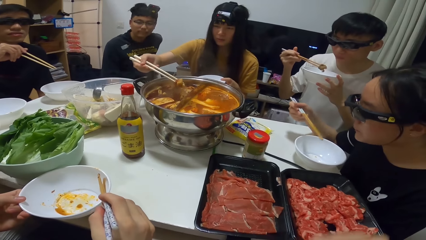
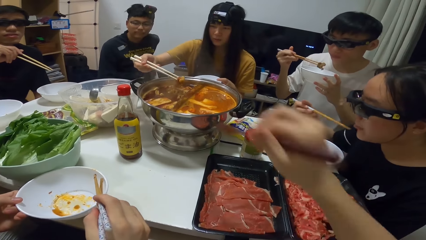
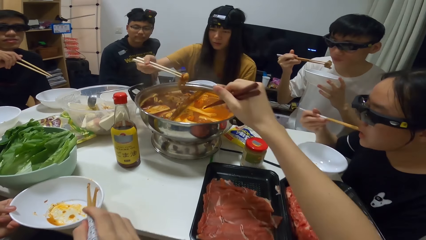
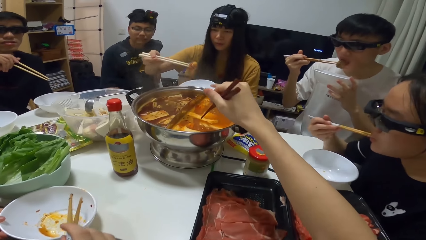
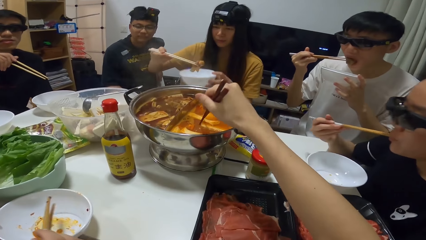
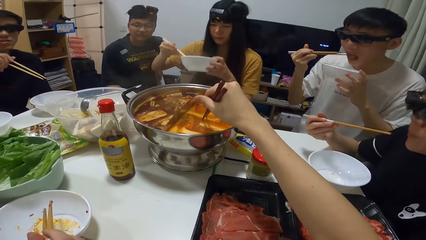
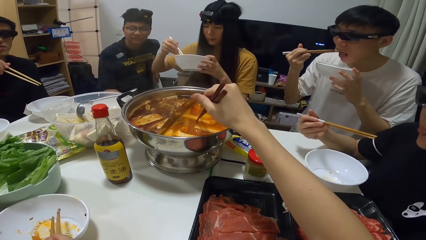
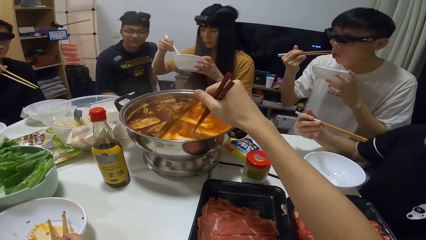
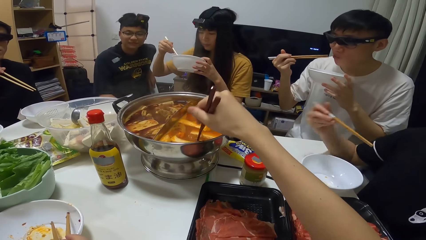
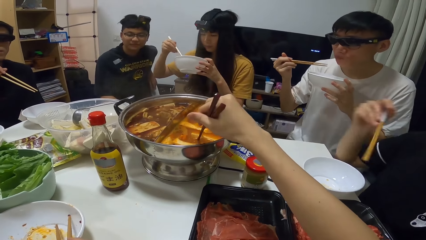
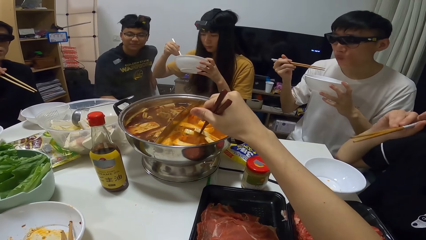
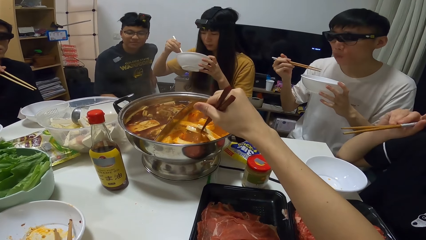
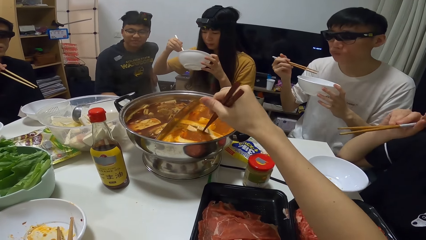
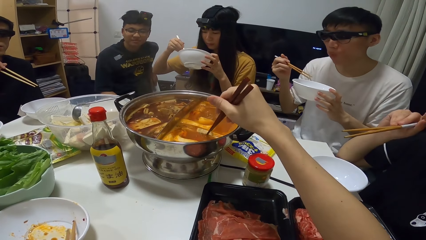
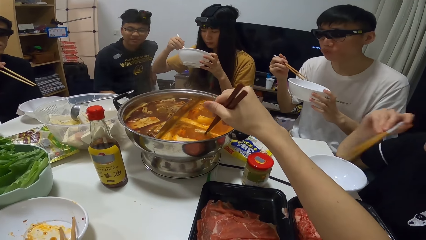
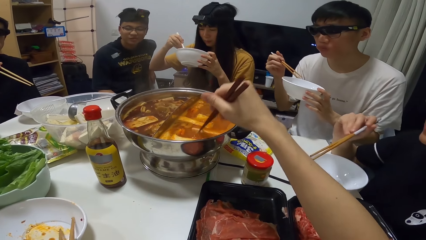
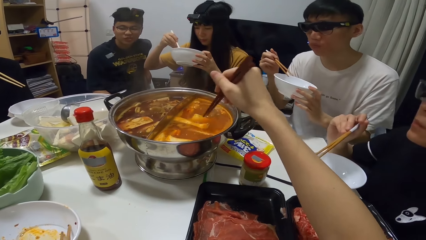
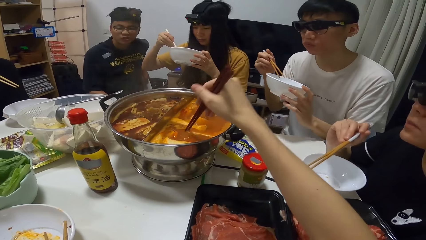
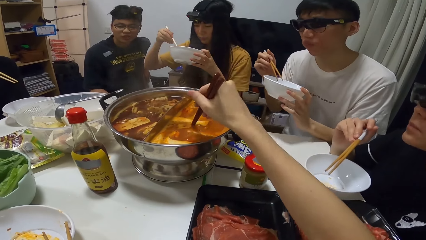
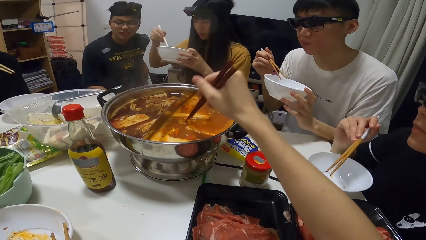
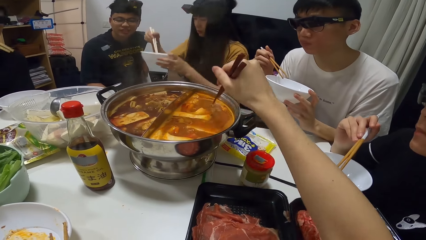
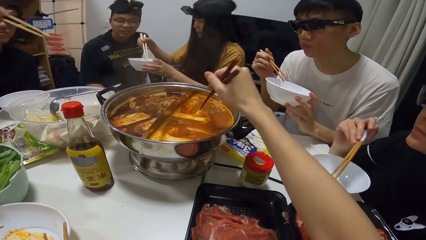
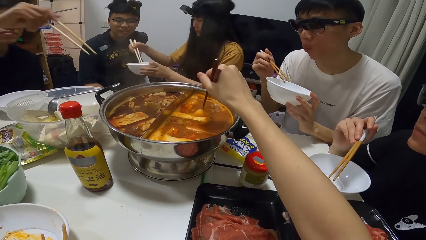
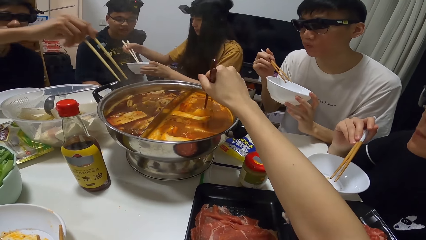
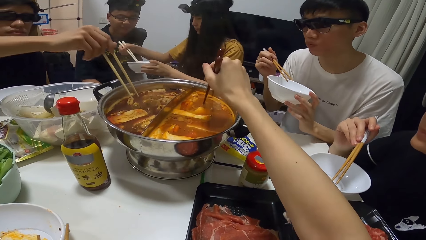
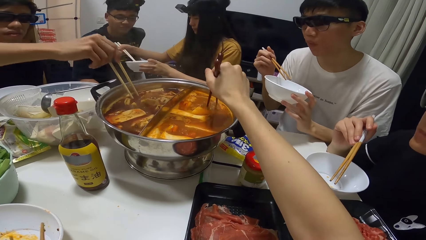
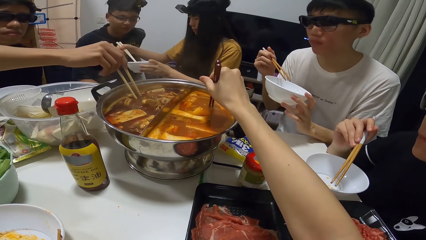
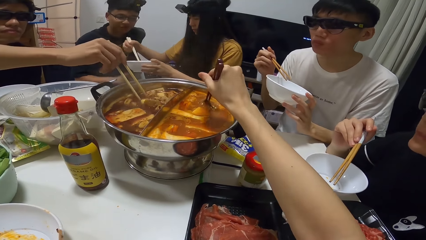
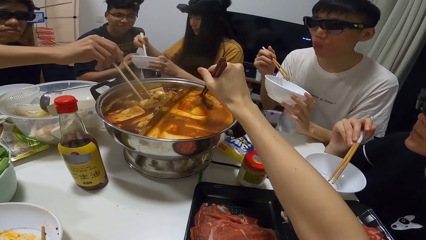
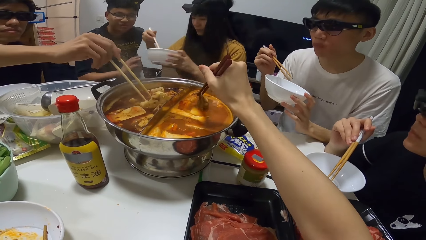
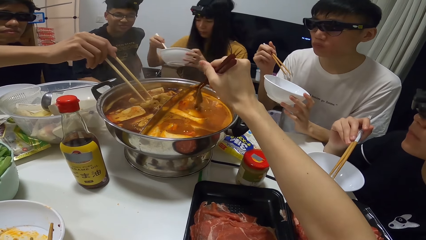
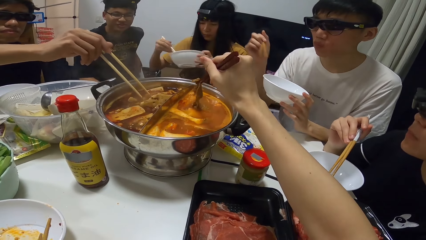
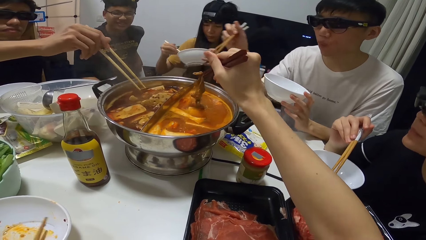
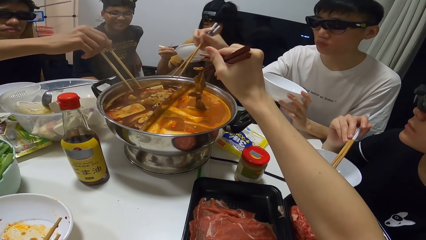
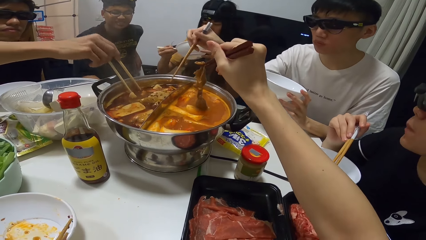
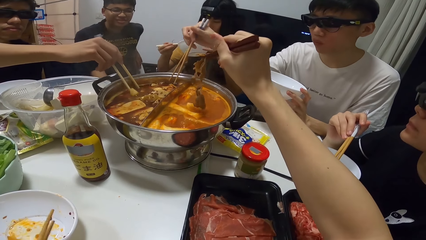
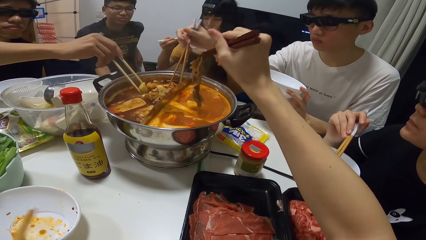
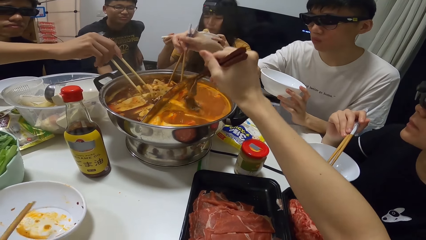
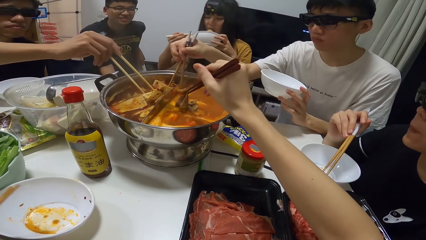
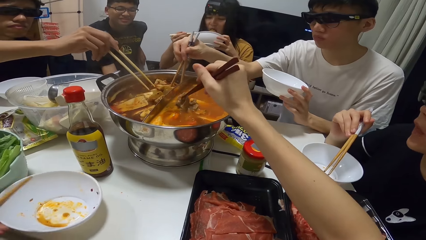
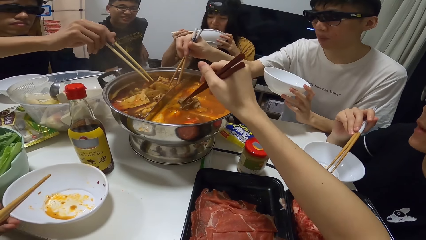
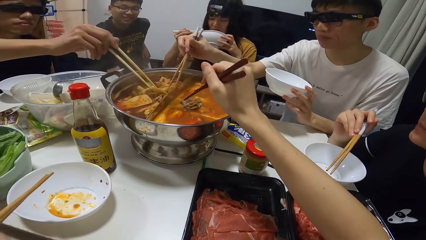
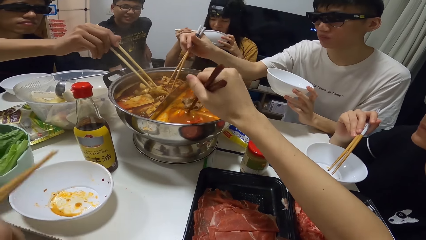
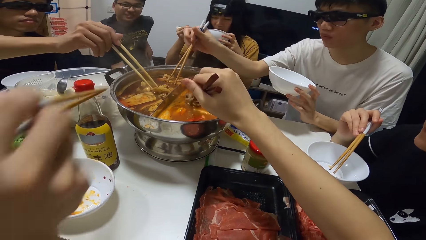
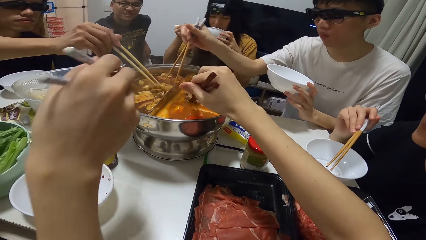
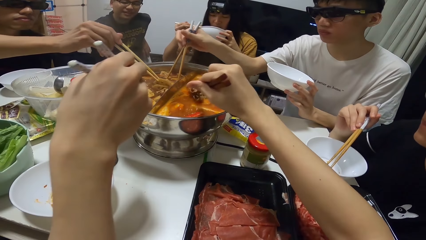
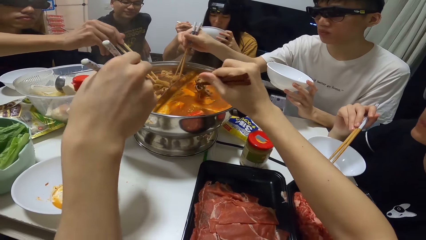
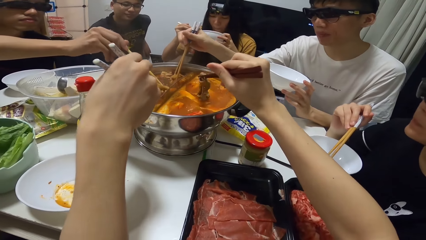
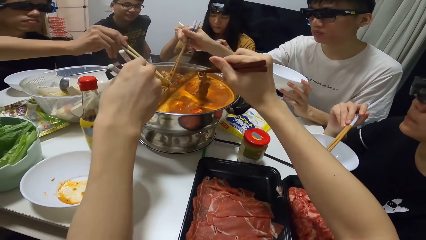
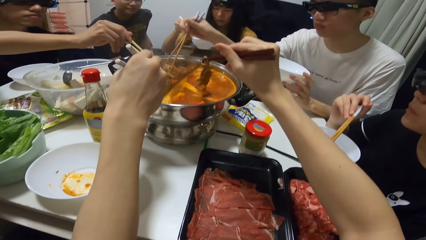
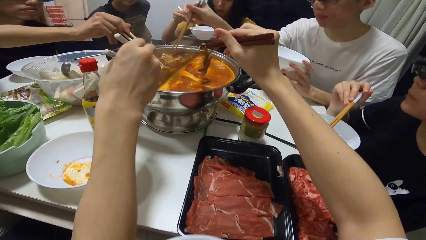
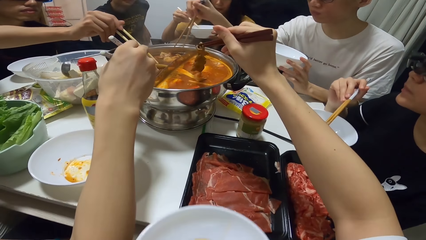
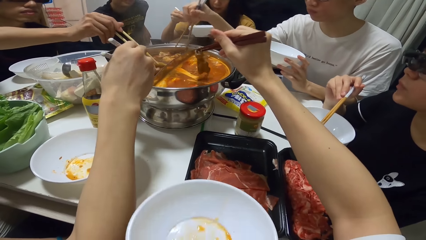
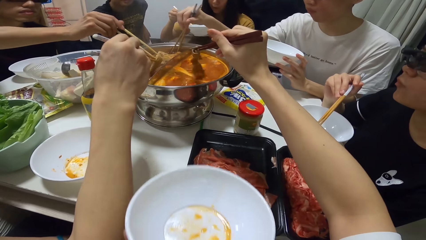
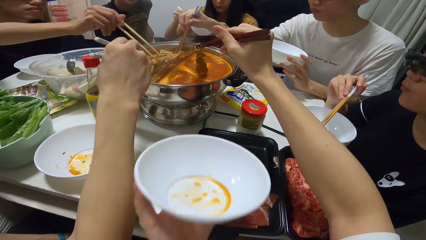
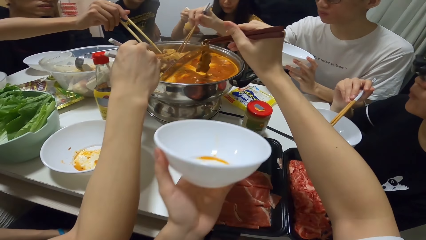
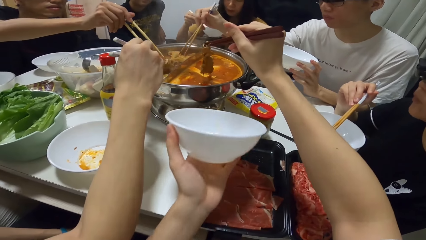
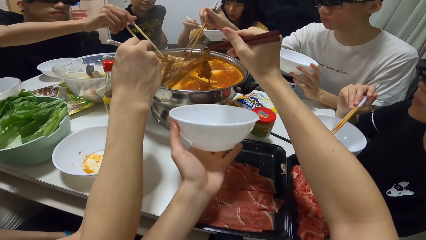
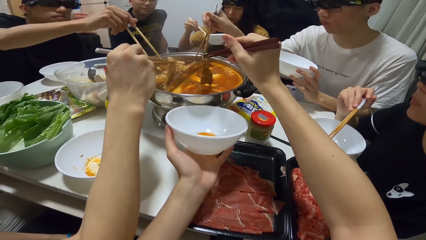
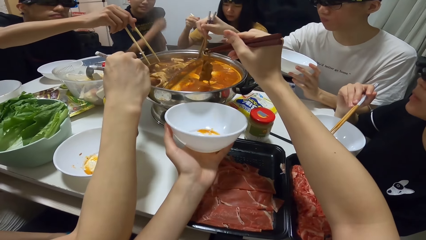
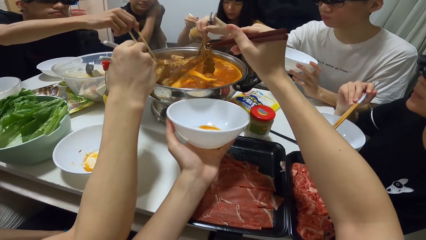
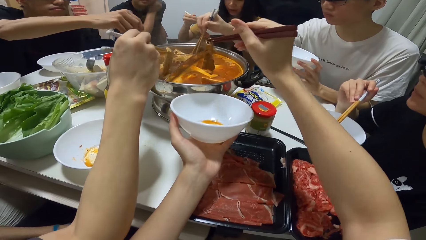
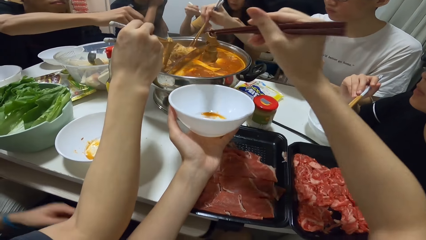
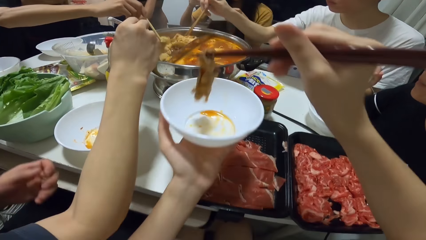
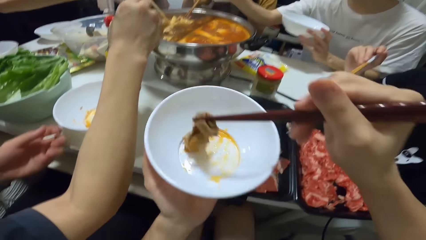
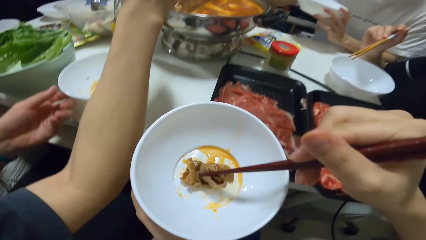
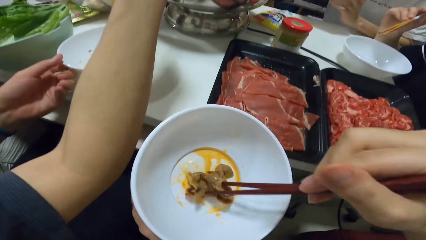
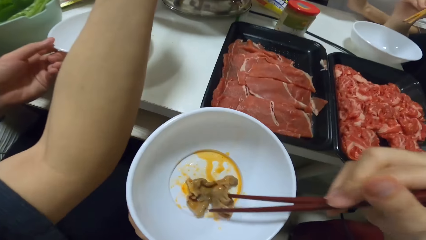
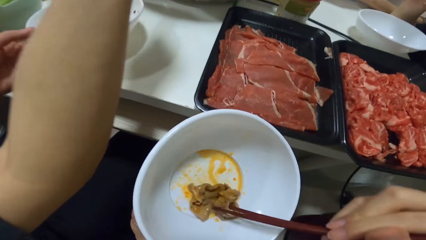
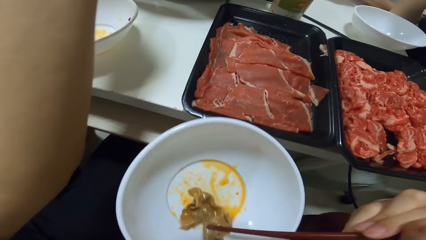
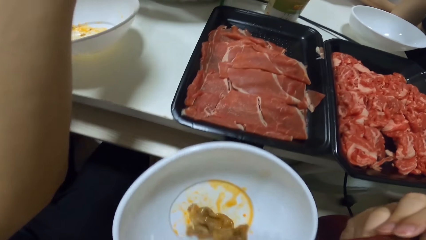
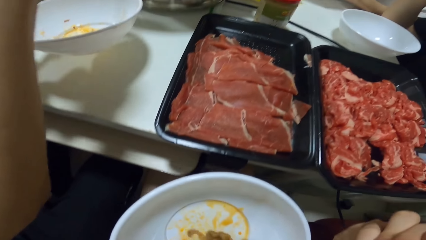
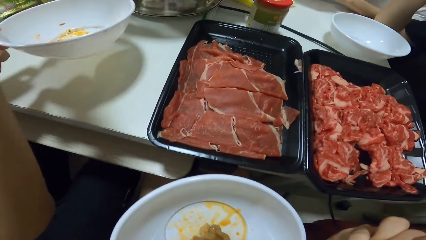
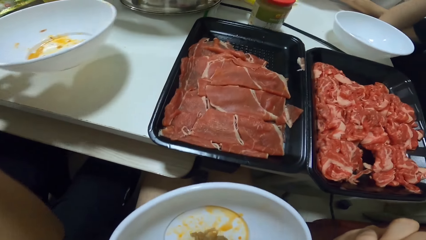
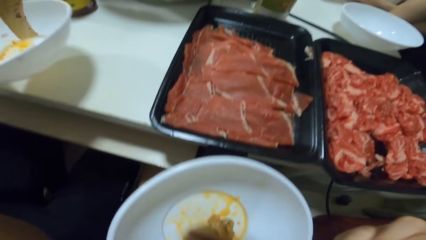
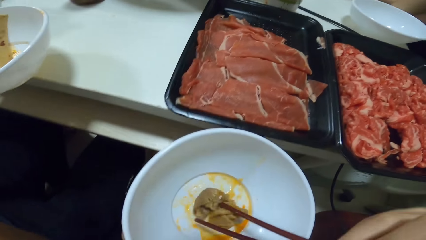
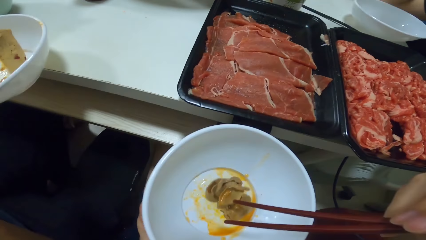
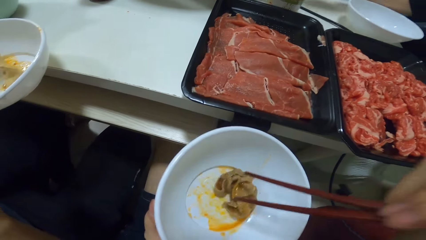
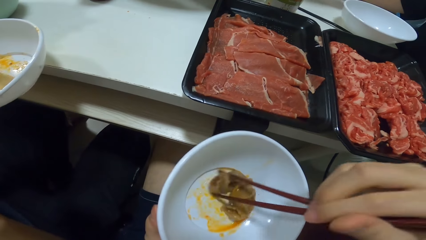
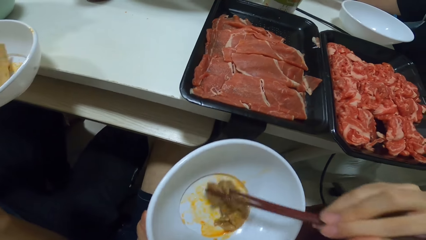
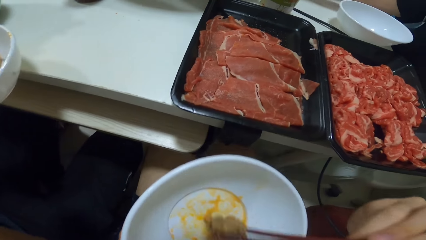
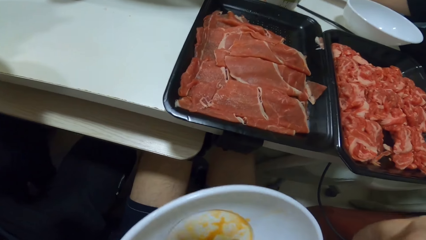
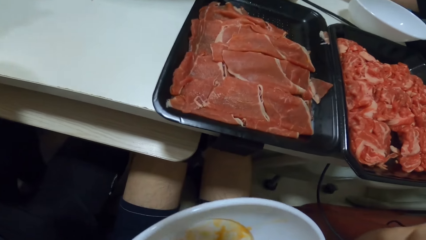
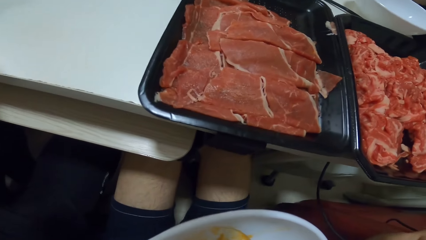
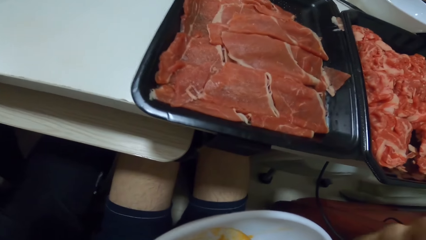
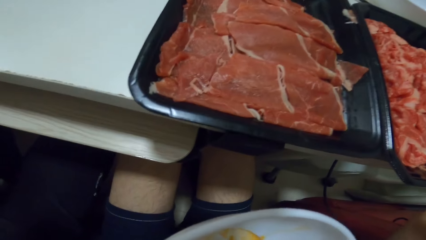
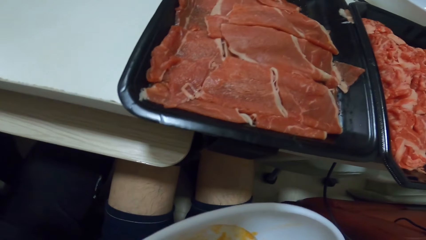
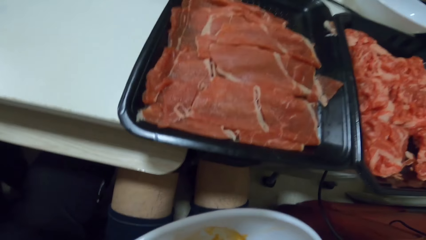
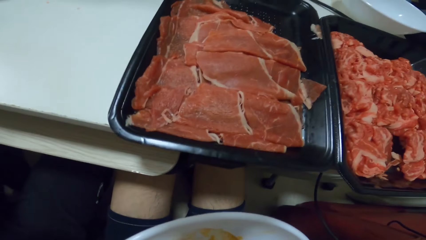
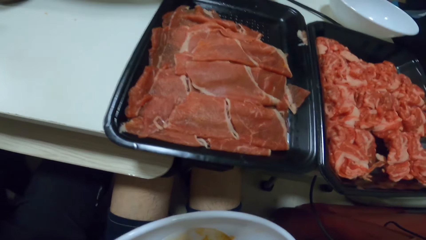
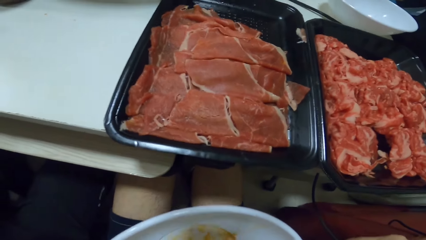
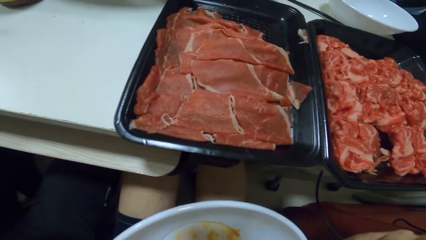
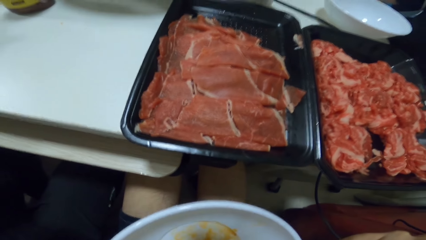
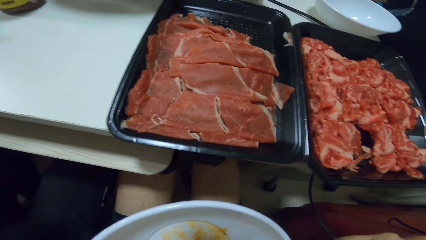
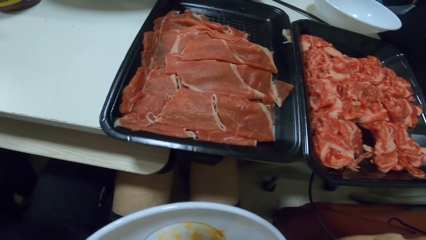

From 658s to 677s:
A man takes the meat. Another man eats the meat. A woman puts the food into the bowl in her left hand. The camera wearer picks food from the pot with the chopsticks. Another man picks food from the pot with the chopsticks. The second man converses. The woman eats from the bowl. Another man picks food from the pot with the chopsticks. Another man picks food from the pot with the chopsticks. The camera wearer moves his plate. He takes the meat. Another man takes the meat. The camera wearer puts the food into the bowl in his left hand. He eats the meat from the bowl. A man puts the food into the bowl in his left hand.
